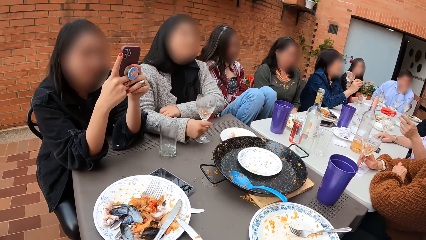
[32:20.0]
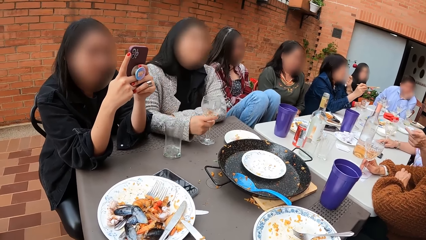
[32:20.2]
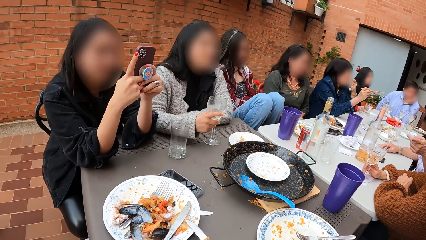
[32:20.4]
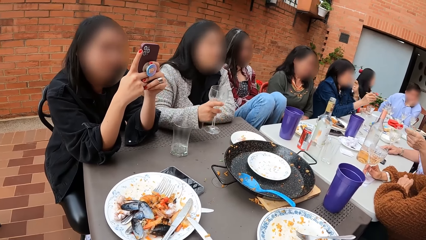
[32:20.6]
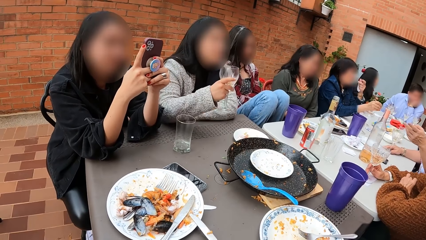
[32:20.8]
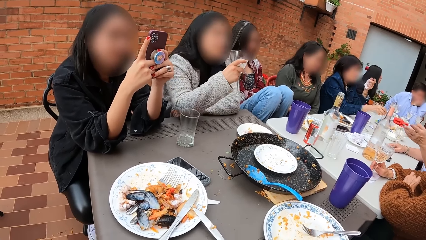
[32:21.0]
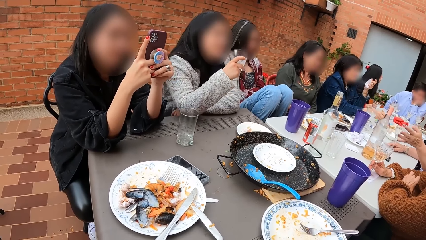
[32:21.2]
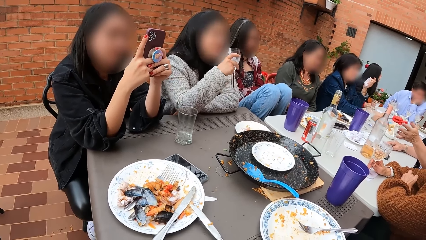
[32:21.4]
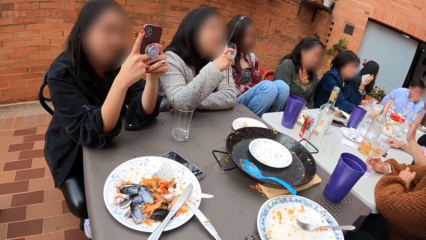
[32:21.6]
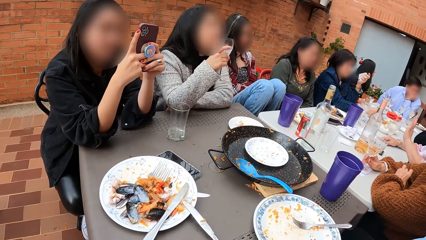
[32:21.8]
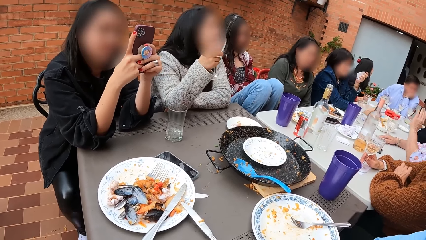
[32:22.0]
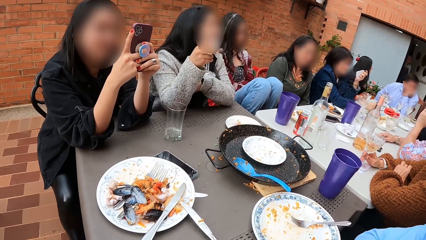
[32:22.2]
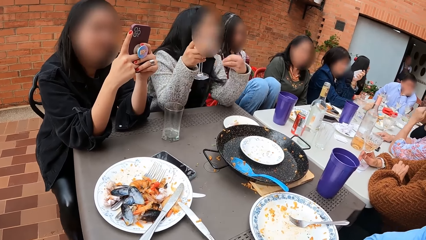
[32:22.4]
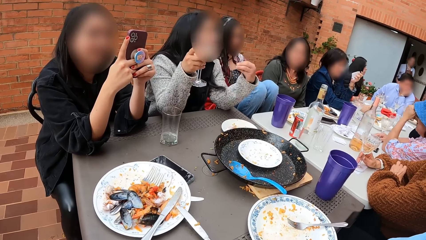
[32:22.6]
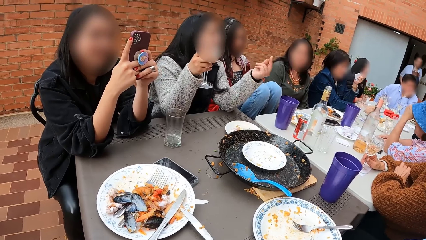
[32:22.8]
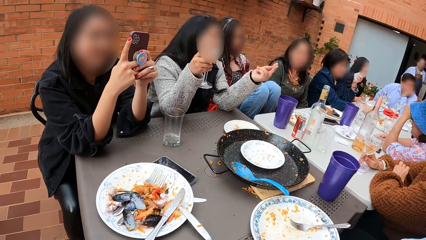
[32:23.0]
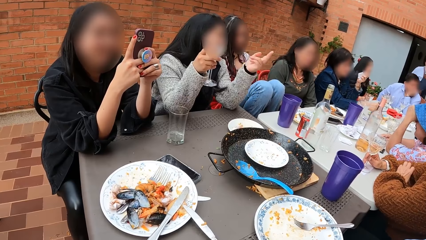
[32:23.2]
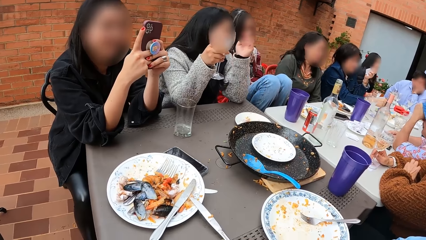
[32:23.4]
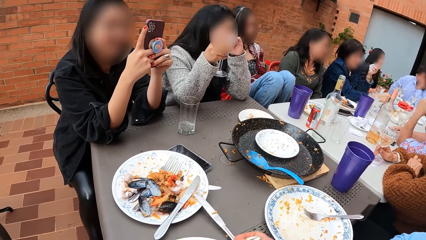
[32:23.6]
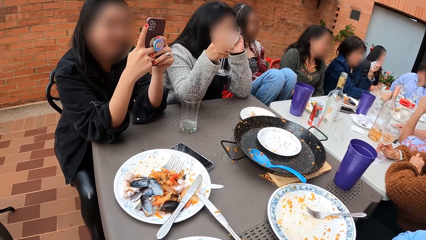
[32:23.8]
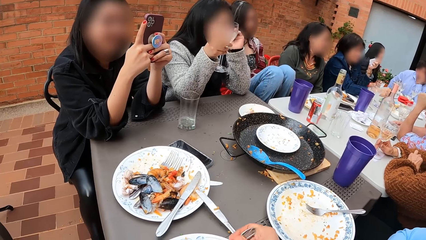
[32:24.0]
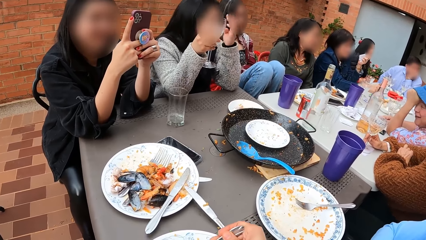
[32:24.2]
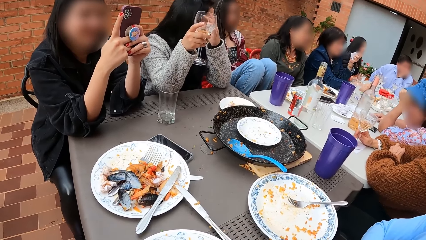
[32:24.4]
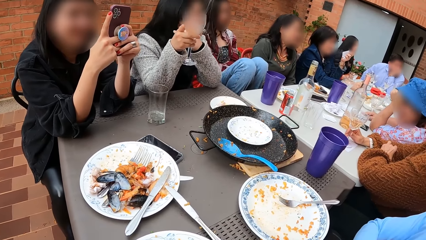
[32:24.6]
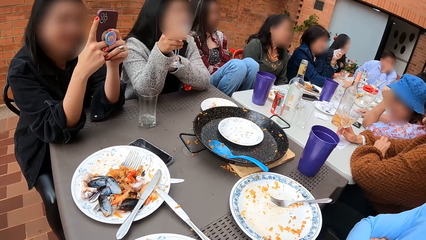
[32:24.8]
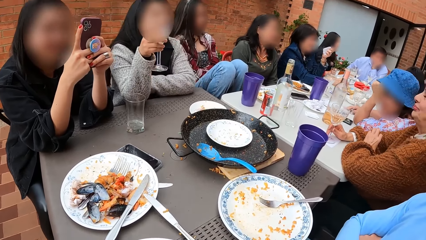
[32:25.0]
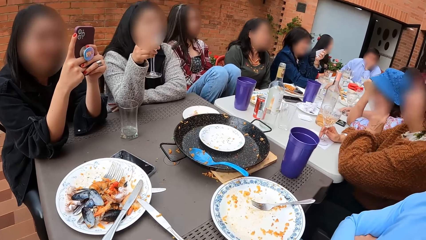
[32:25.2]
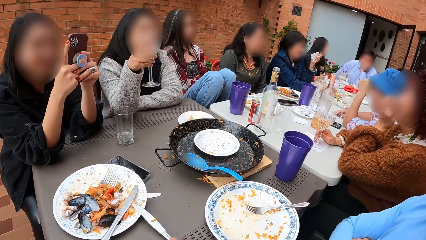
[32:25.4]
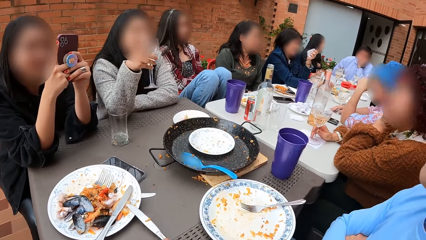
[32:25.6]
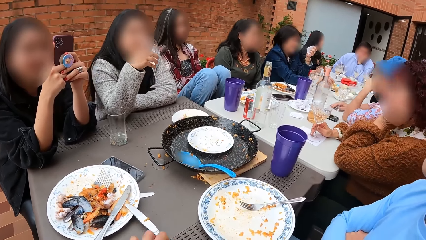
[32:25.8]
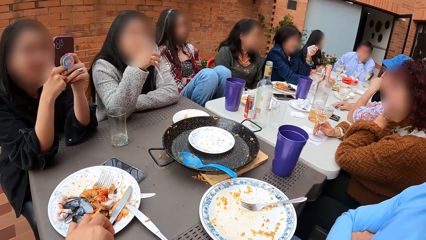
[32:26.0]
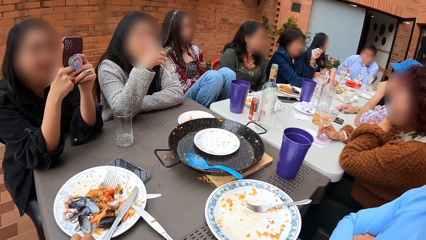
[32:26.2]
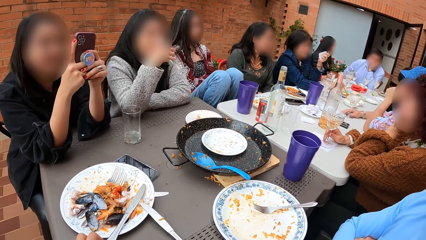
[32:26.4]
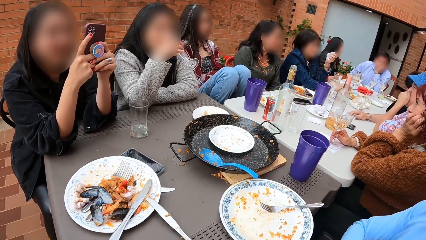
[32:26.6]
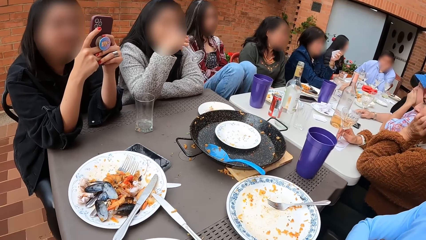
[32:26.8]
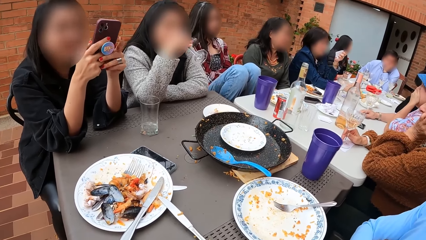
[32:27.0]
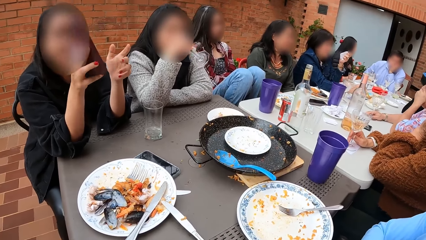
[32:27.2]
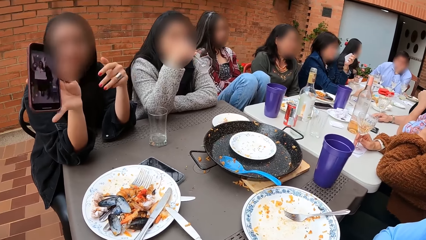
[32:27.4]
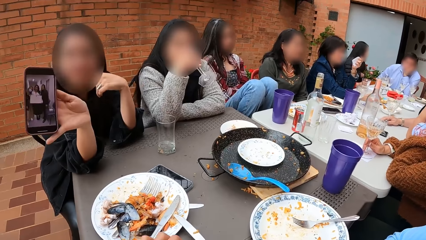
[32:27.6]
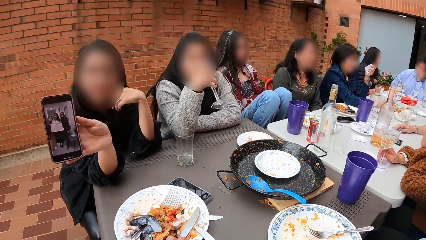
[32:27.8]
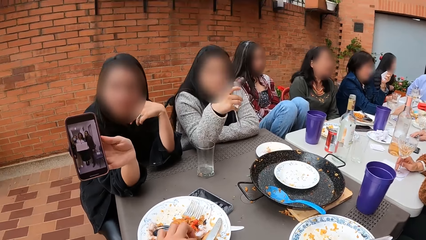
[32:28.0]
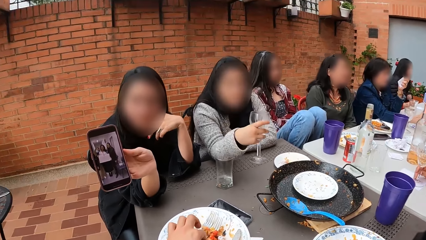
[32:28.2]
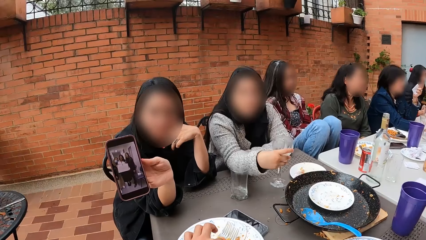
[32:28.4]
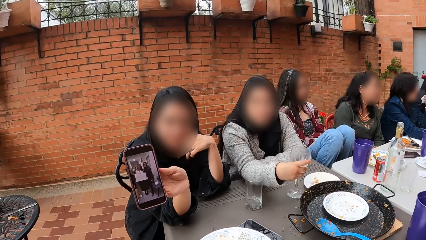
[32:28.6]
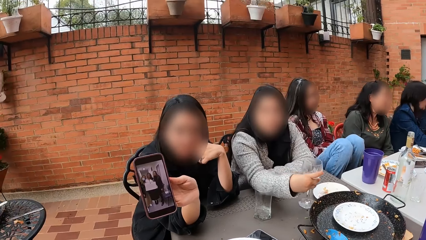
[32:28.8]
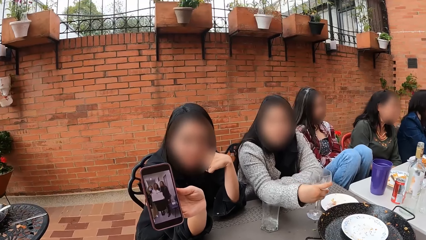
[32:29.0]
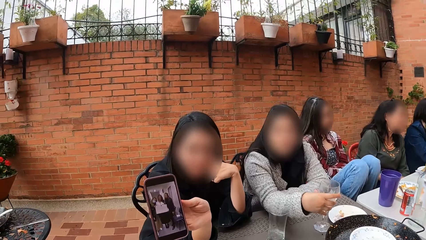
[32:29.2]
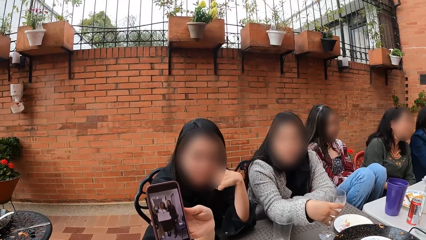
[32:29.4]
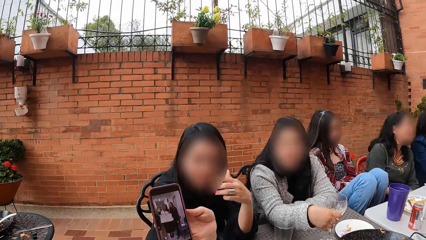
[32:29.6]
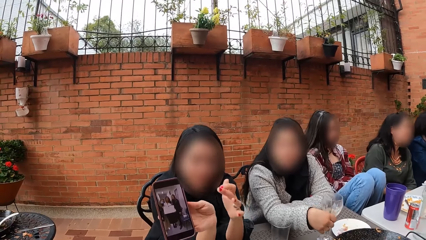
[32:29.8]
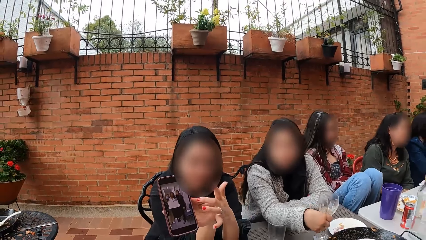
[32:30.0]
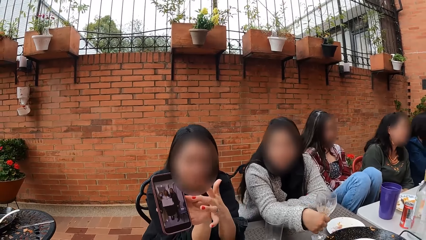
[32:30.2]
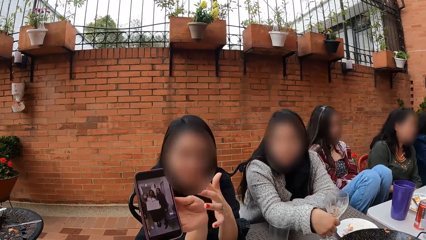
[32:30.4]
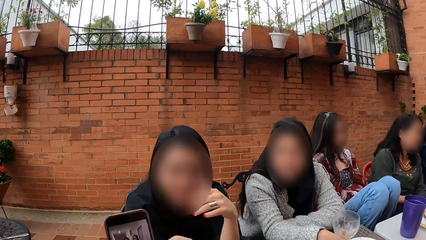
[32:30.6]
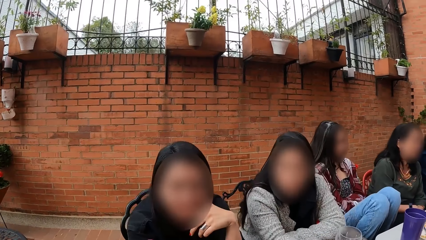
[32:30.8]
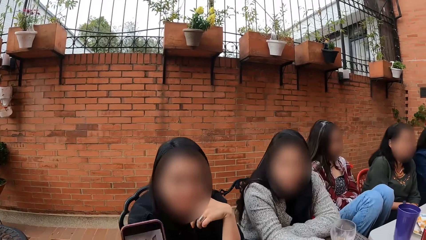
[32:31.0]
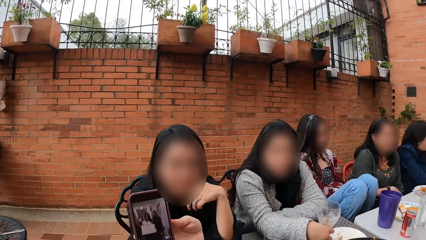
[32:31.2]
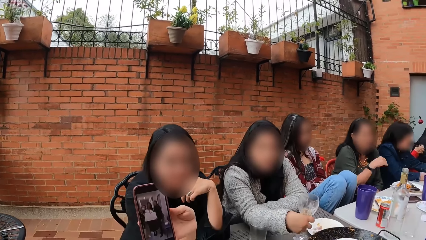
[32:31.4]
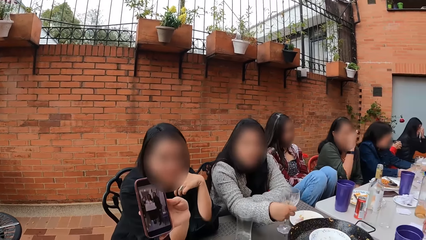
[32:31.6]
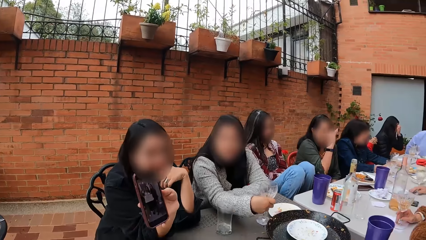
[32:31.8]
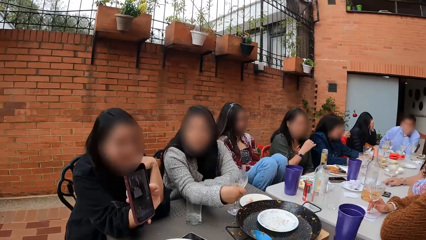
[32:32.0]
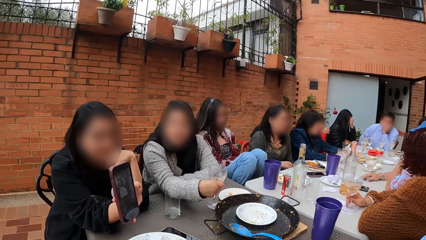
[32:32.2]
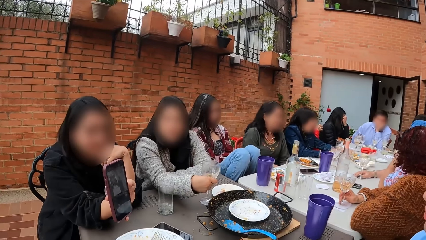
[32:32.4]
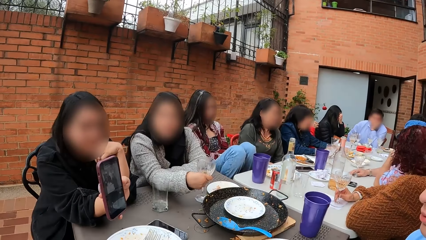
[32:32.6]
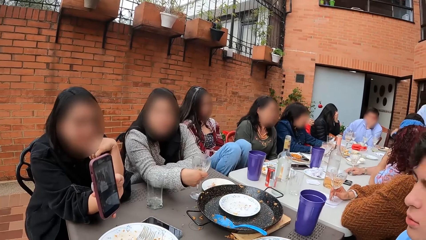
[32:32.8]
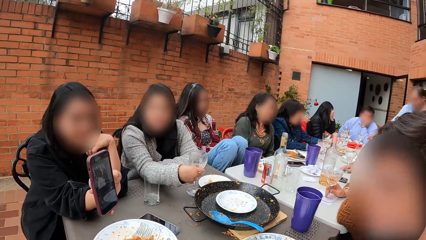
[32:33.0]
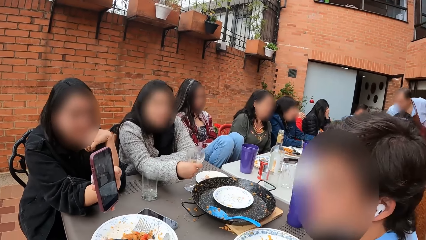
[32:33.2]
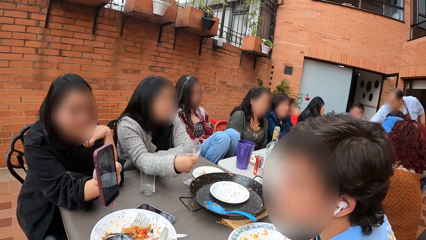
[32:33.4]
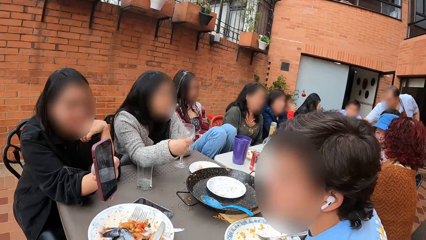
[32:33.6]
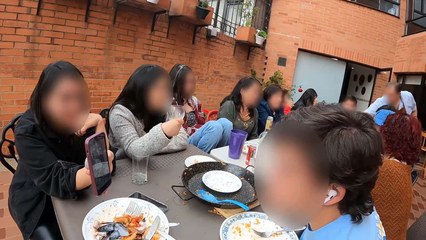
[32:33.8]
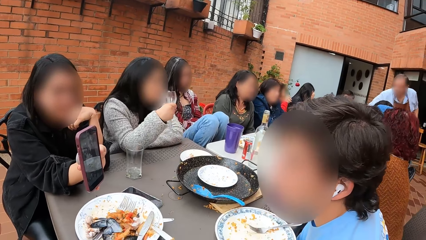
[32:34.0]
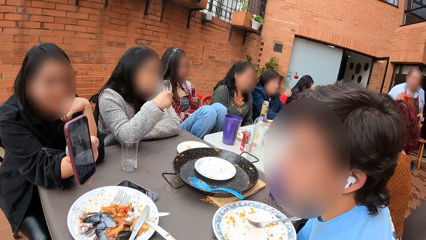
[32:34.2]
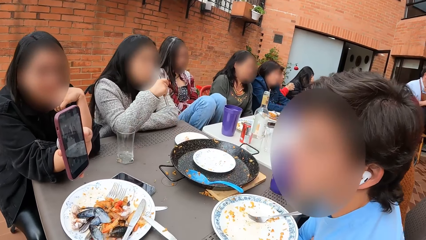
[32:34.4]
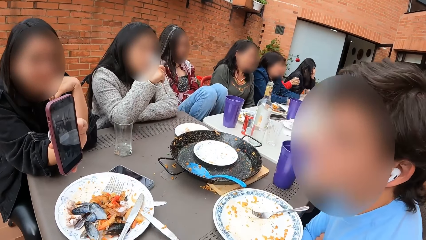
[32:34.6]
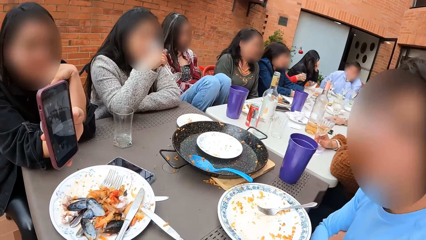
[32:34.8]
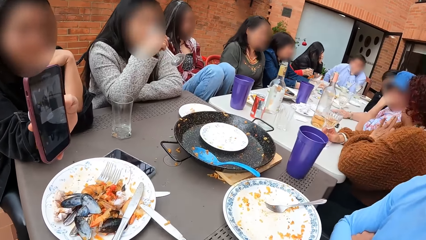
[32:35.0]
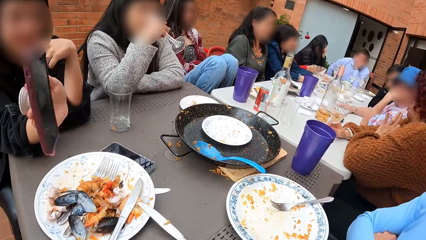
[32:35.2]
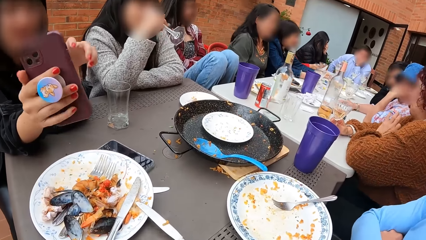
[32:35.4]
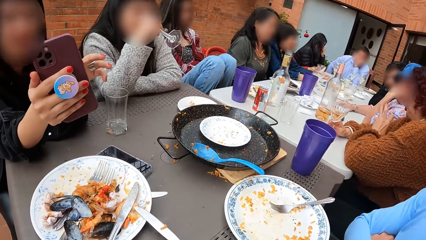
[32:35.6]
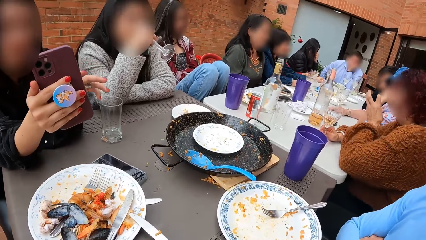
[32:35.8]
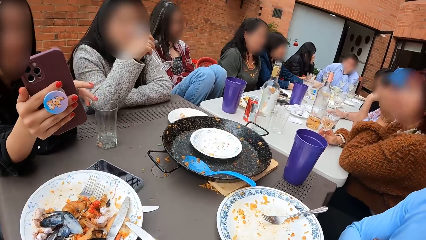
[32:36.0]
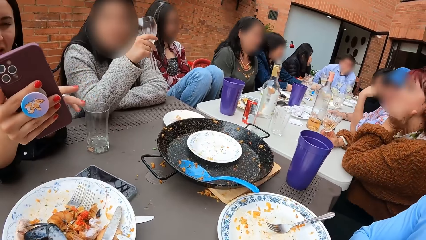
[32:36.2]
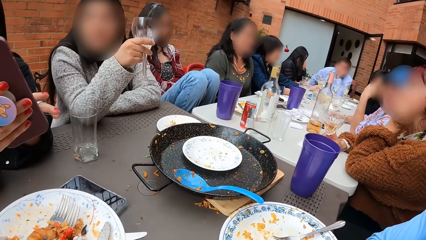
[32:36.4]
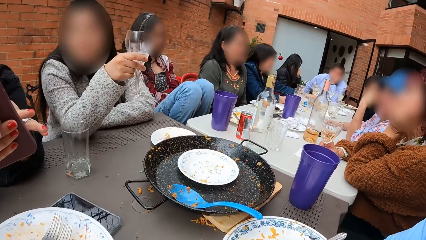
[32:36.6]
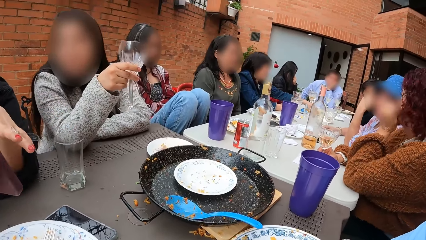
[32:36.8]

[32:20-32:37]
A lady picks a glass from the table. The camera wearer scoops food from a plate on the table with a spoon in her right hand. The lady drinks from the glass. A woman shows the camera wearer the screen of the phone in her right hand. The woman shows a man the screen of the phone in her right hand.
